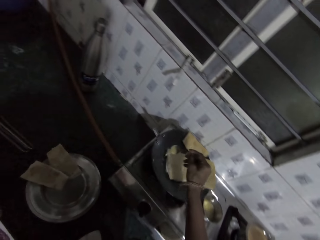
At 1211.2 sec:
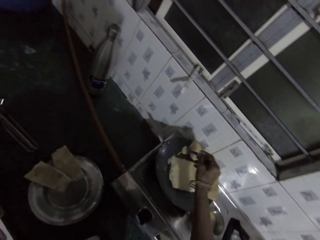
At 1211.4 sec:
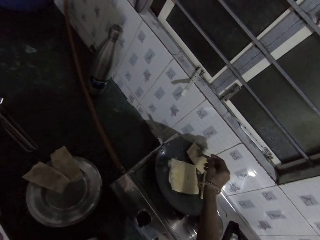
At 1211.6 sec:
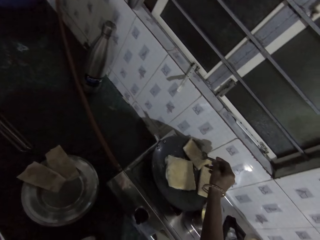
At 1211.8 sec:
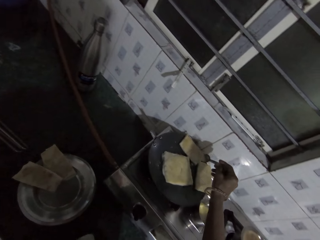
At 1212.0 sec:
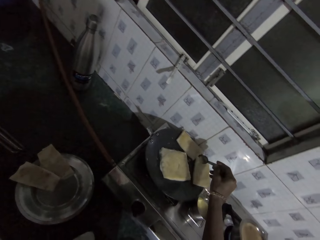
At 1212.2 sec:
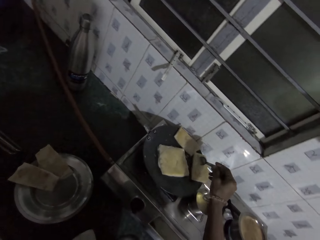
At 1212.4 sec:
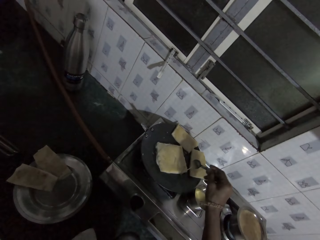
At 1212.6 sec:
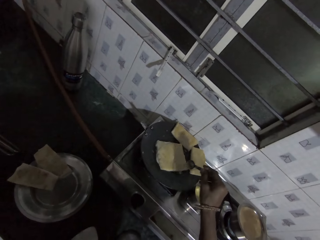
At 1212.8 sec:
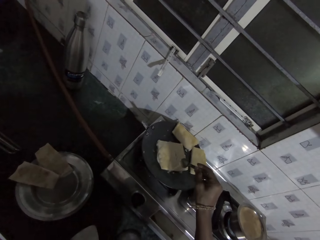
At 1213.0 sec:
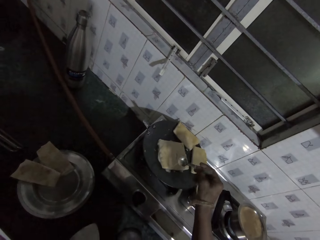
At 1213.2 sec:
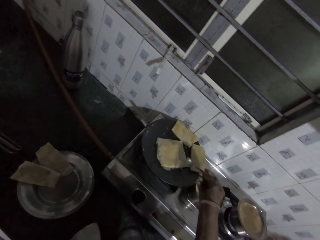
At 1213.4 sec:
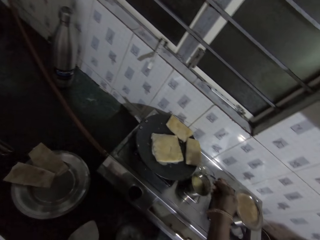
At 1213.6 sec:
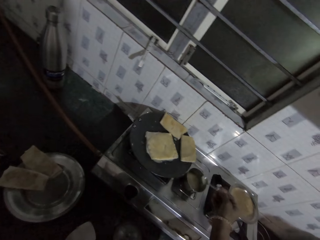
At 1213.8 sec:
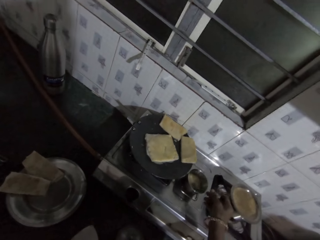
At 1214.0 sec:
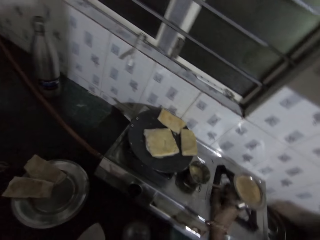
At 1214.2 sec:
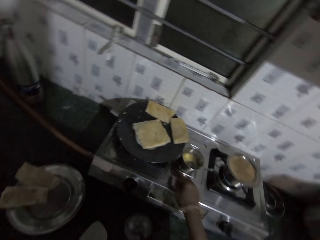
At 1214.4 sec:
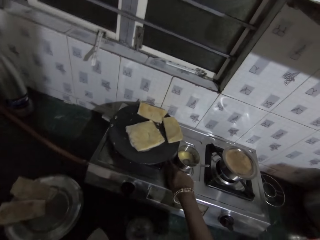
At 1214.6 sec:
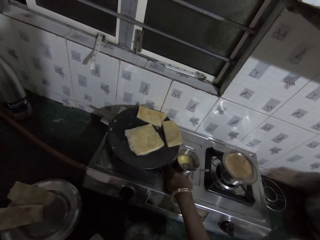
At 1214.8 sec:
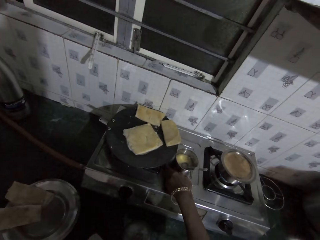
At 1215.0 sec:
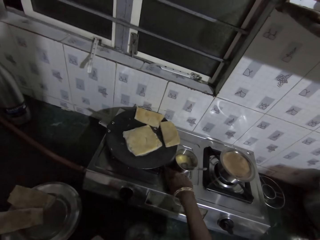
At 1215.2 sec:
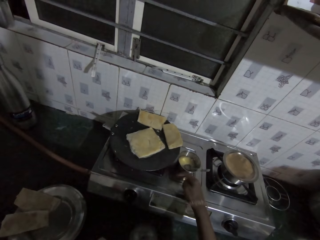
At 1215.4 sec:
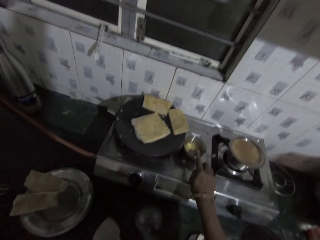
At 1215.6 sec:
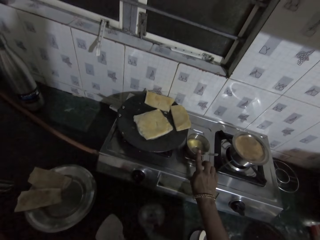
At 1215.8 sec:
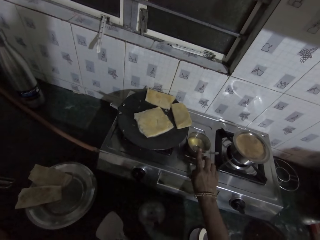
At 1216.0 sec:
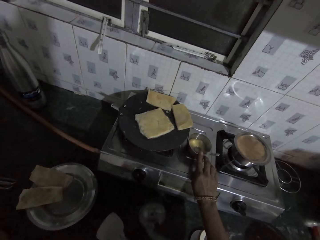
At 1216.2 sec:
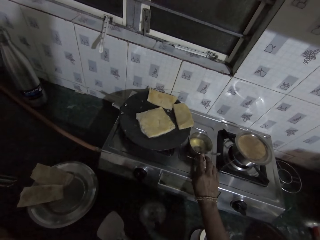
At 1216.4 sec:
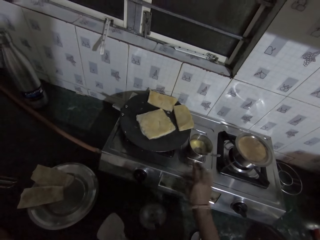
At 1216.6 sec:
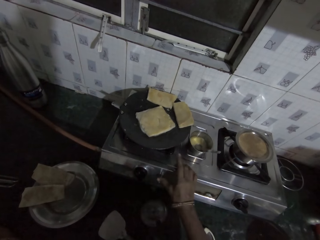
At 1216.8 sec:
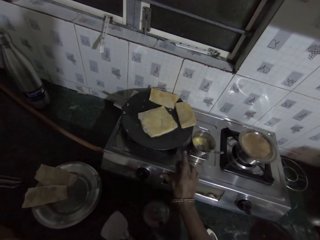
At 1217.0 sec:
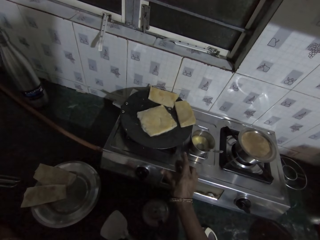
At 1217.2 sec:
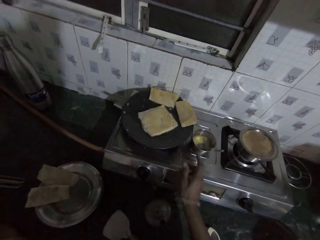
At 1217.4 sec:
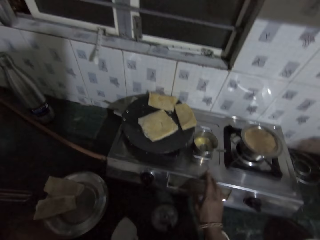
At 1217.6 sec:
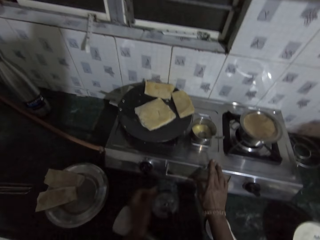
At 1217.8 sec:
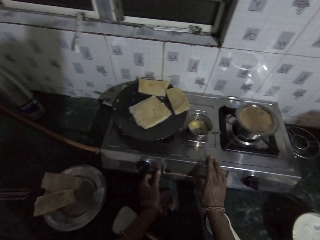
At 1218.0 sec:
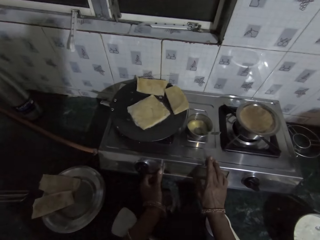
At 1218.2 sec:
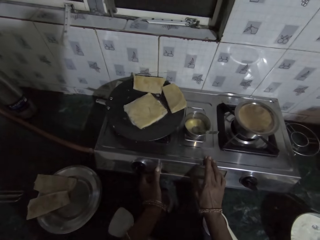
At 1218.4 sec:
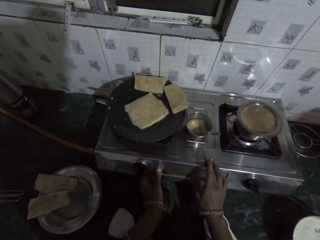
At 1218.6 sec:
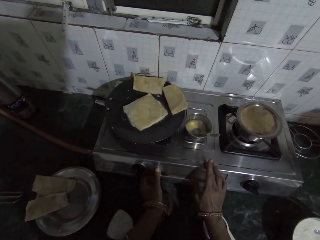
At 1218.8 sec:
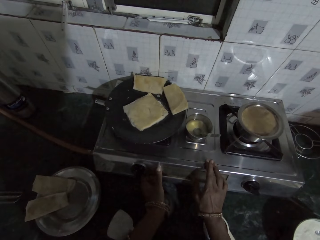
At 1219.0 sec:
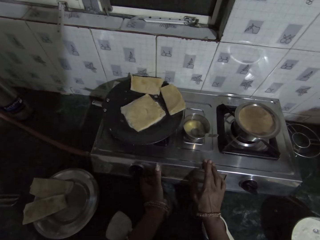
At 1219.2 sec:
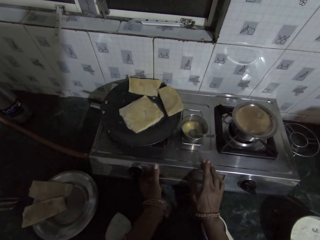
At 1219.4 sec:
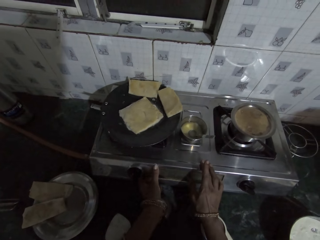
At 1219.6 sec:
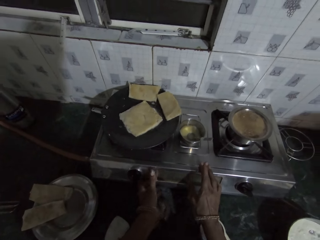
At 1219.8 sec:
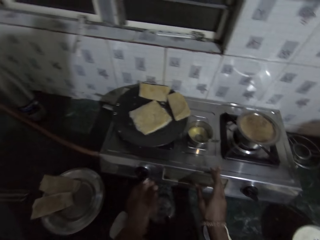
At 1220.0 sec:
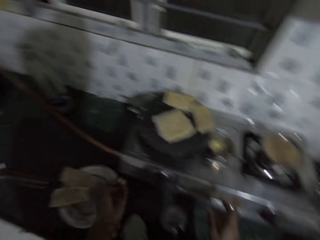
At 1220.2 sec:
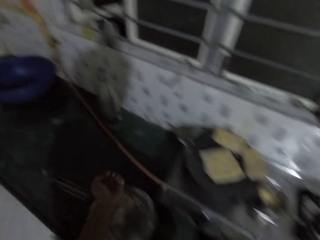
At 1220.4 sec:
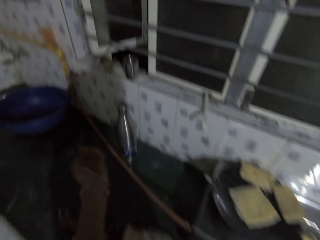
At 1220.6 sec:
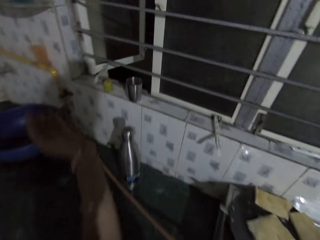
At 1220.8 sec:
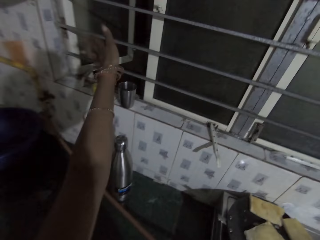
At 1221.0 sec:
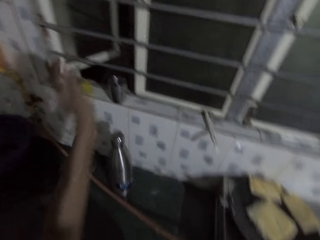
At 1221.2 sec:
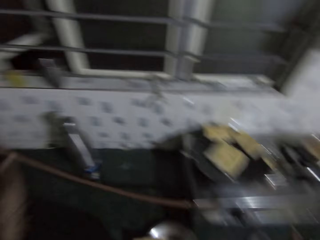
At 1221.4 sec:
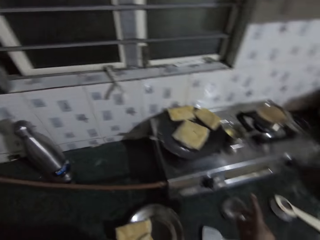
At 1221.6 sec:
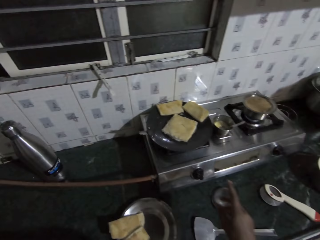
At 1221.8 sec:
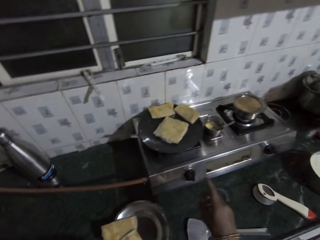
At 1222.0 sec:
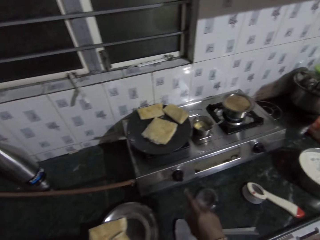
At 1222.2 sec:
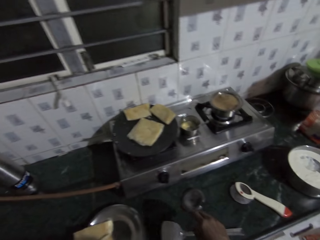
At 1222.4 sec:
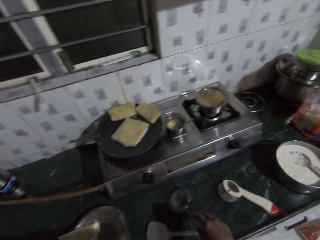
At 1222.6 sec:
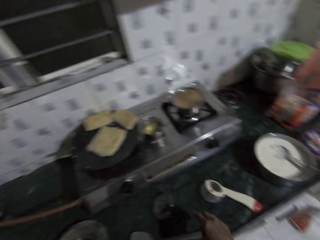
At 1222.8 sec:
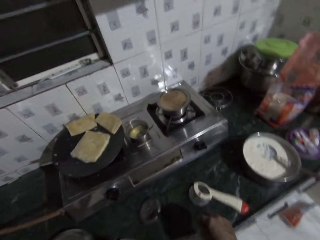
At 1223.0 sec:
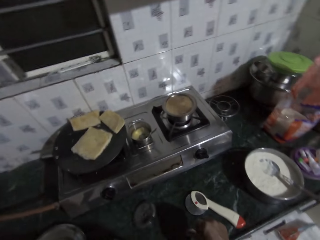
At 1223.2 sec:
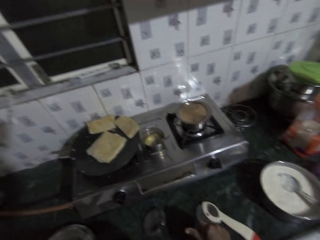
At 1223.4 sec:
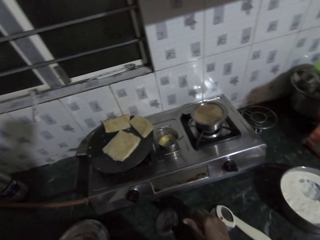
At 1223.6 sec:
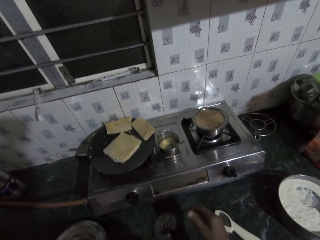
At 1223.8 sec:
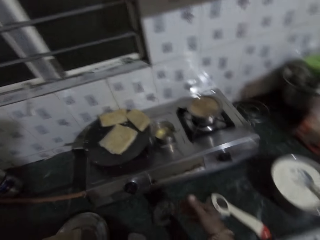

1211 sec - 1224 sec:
The camera wearer sprinkles vegetable oil on the piece of naan on the frying pan with the spoon in her right hand. She places the spoon in the cup or bowl of vegetable oil with her right hand. She wipes oil on the cooker with a finger. She scoops oil from the cooker with her right hand. She wipes oil on the bowl. She puts the vegetable oil in the cup with her right hand. She cleans the cooker with her right hand. She takes dirt from the cooker with her left hand. She throws the dirt through the window with her left hand. She looks around.

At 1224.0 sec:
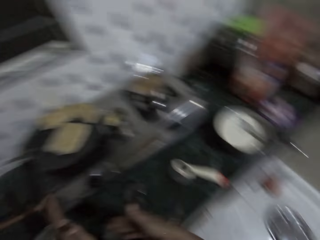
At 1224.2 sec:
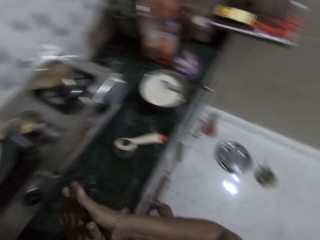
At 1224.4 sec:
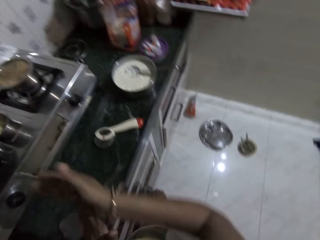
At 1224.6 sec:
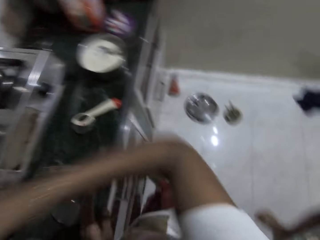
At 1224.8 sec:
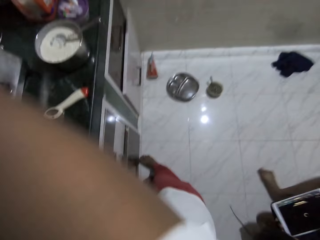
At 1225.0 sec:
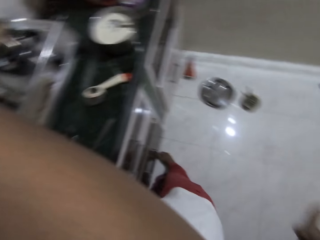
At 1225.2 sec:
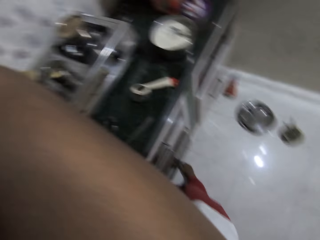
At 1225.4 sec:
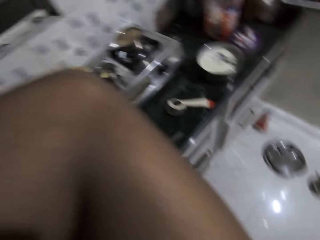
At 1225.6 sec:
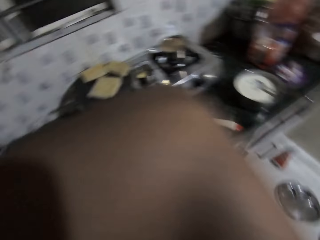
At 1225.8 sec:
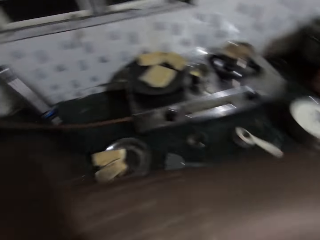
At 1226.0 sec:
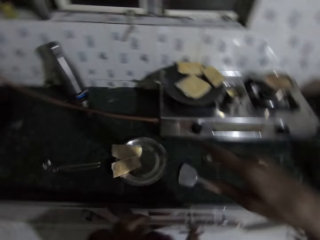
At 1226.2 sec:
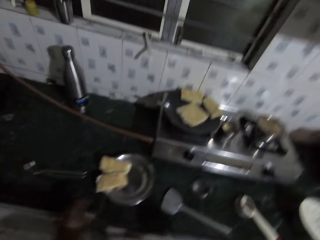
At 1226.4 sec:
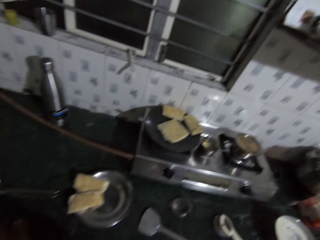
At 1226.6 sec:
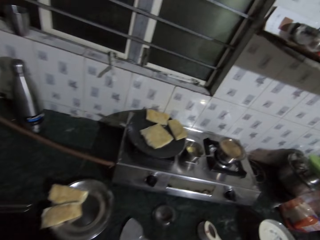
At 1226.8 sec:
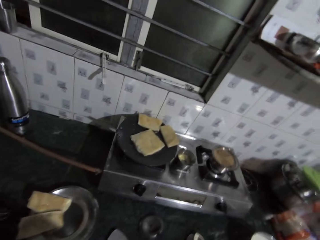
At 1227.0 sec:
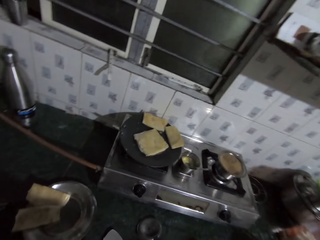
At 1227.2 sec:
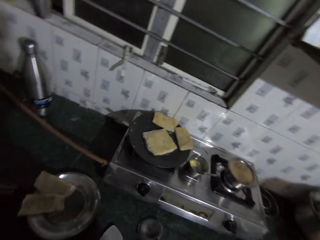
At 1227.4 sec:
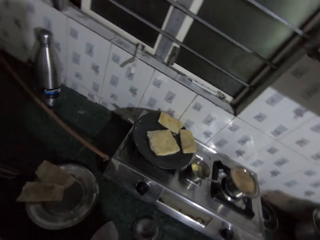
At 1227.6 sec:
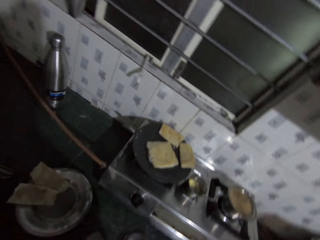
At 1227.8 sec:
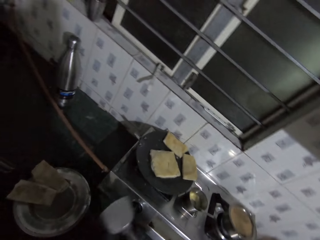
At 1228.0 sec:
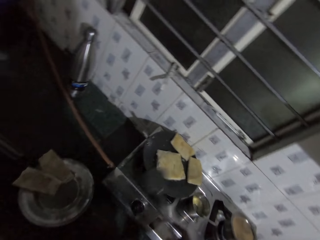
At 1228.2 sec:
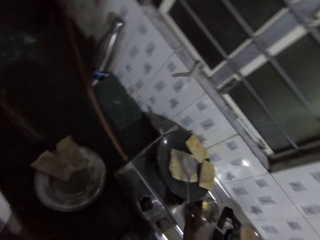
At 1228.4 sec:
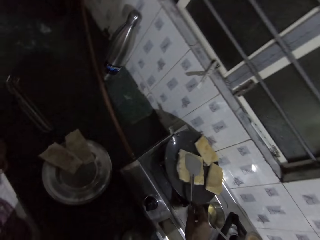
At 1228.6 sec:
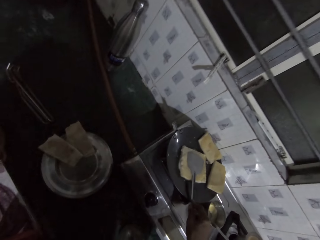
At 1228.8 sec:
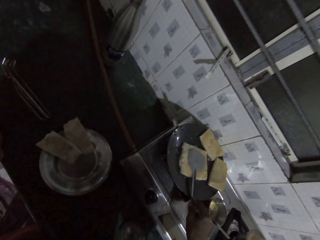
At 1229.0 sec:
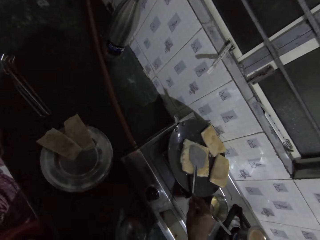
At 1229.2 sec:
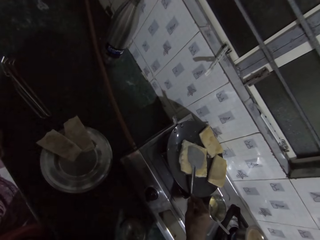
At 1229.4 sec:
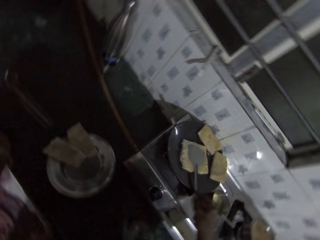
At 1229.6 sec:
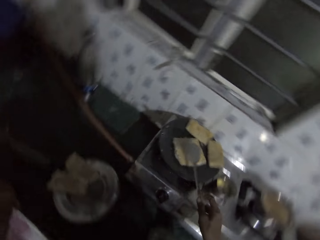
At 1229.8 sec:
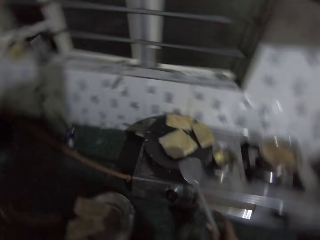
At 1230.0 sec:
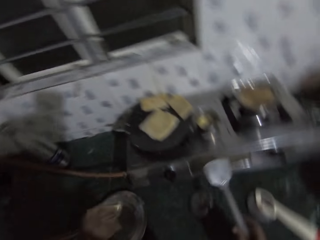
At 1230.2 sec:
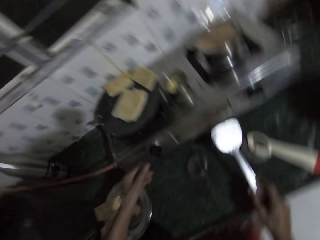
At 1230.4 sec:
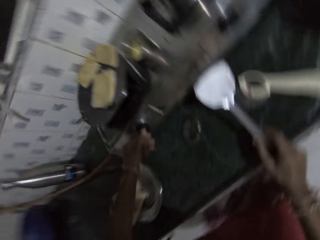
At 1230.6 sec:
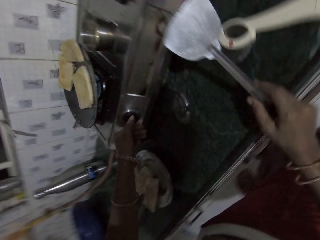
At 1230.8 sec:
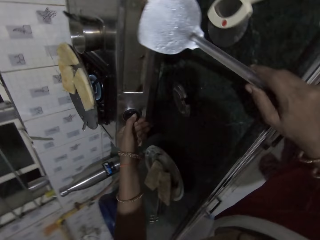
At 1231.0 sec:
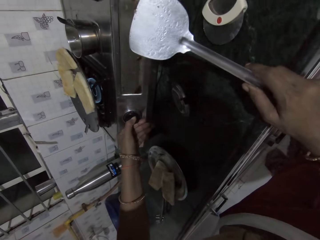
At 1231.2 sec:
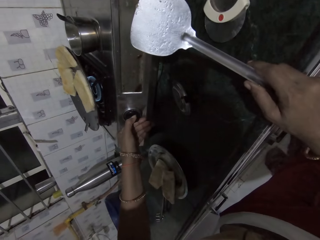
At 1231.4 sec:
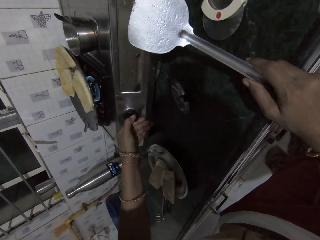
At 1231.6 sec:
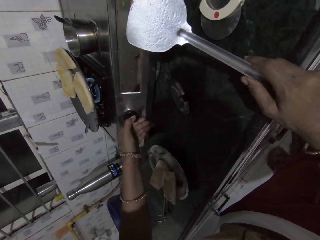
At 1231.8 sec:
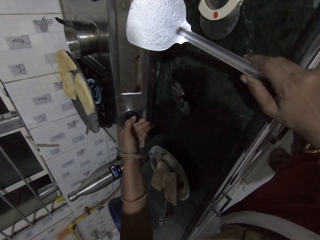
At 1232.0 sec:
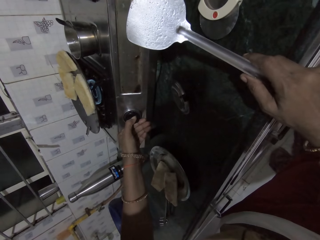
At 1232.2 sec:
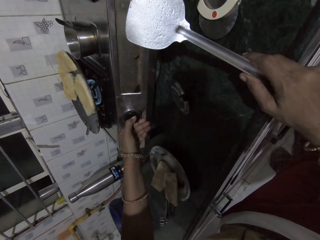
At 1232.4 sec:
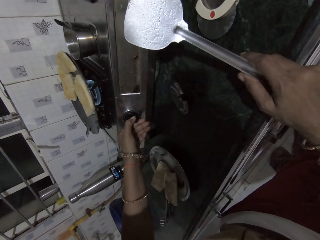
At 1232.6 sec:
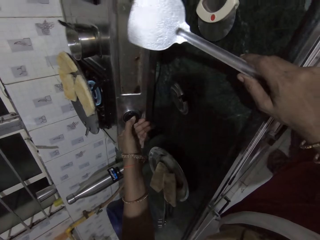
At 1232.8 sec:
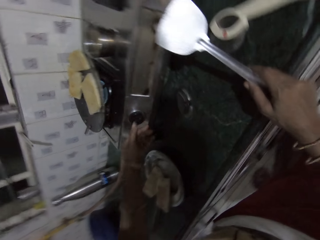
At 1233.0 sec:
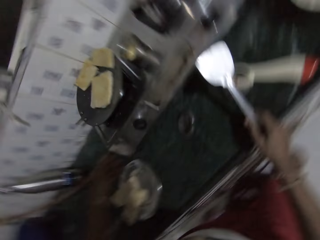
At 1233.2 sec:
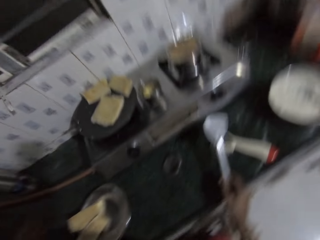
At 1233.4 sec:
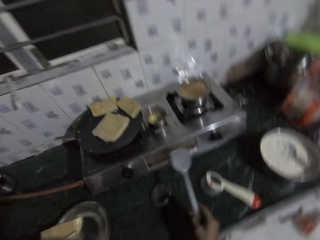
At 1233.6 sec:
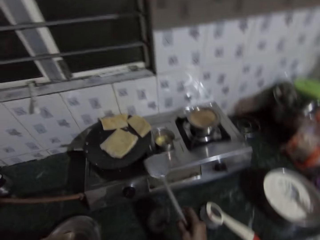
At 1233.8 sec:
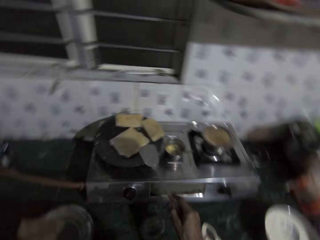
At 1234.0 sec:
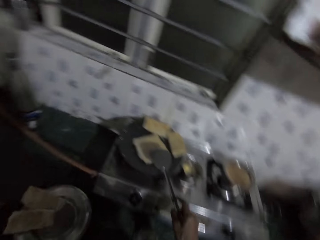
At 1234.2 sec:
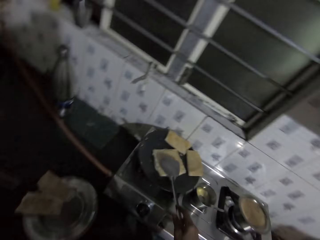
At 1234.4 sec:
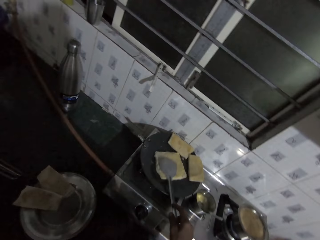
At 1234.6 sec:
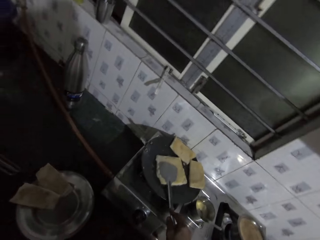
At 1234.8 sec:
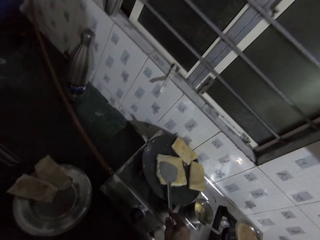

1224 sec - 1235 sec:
The camera wearer raises her right hand. She picks up a spatula. She presses the piece of naan on the frying pan with the spatula in her right hand. She holds the spatula. She turns the knob of the cooker with her left hand. She presses the piece of naan on the frying pan with the spatula in her right hand.
